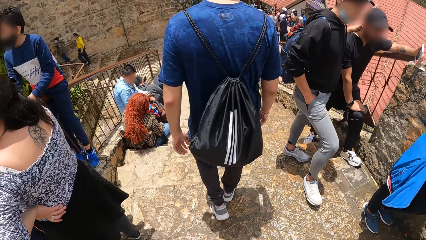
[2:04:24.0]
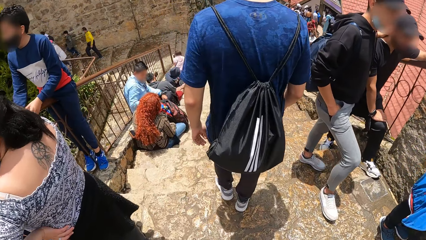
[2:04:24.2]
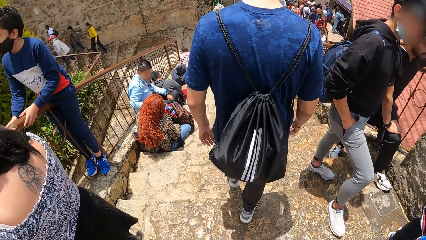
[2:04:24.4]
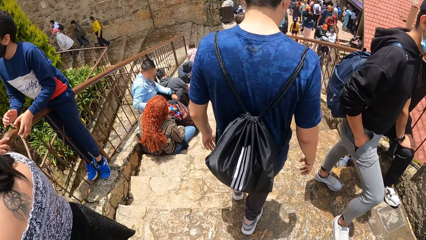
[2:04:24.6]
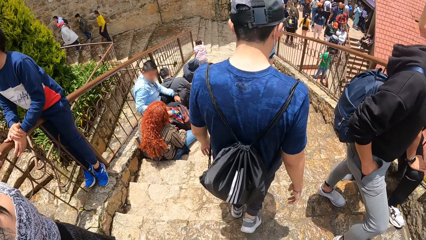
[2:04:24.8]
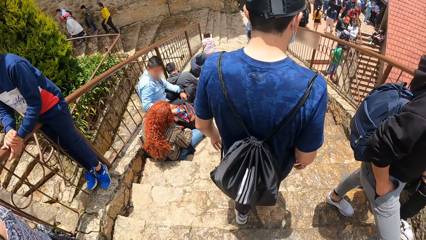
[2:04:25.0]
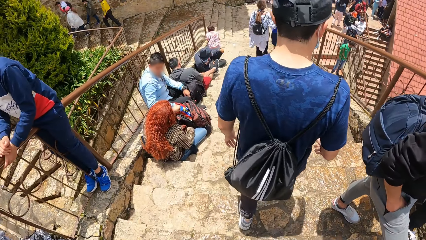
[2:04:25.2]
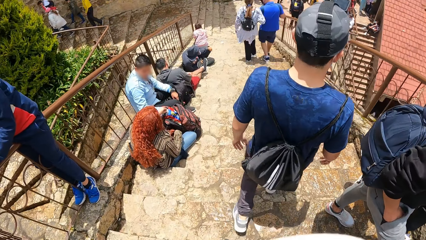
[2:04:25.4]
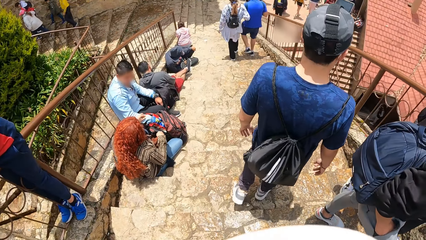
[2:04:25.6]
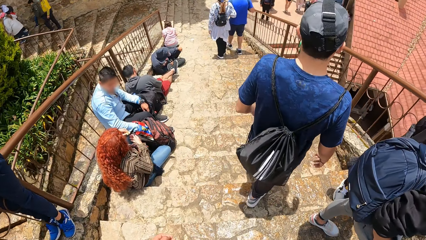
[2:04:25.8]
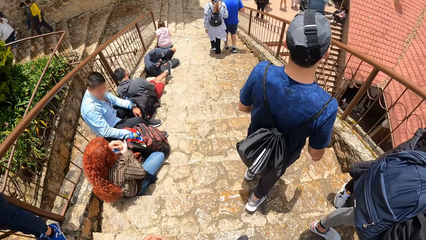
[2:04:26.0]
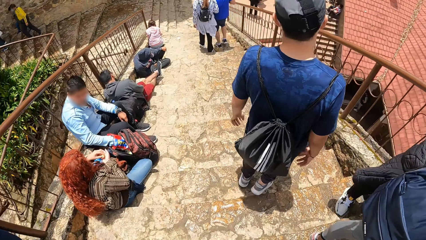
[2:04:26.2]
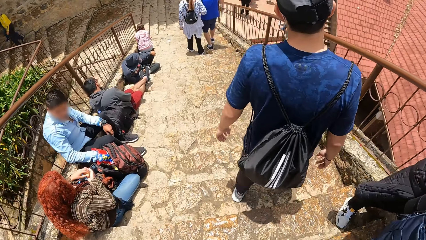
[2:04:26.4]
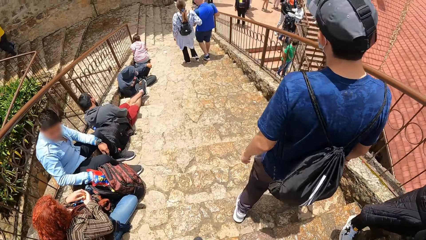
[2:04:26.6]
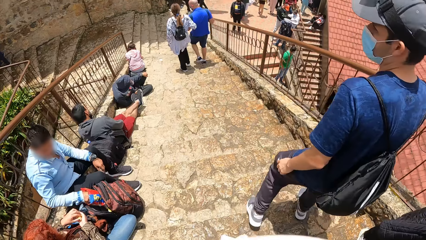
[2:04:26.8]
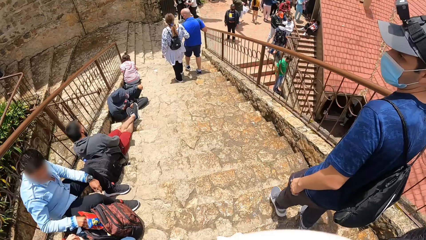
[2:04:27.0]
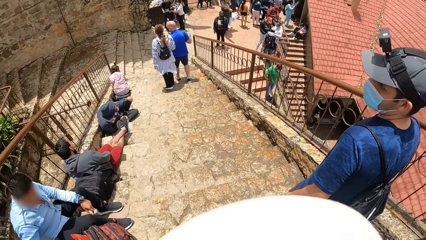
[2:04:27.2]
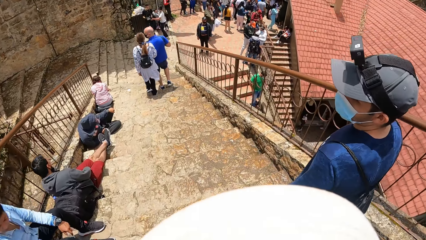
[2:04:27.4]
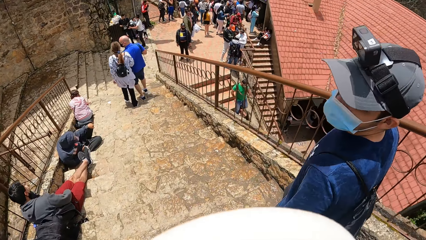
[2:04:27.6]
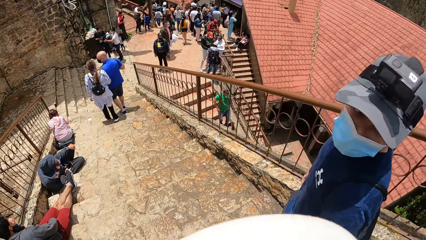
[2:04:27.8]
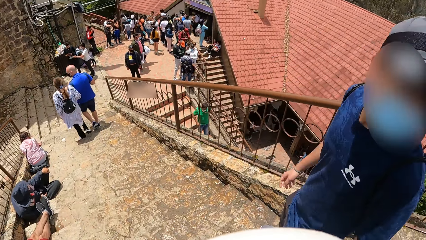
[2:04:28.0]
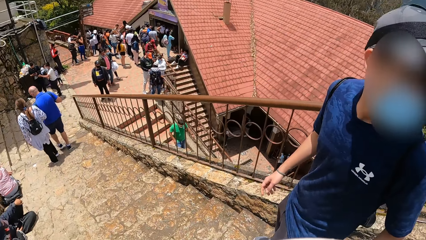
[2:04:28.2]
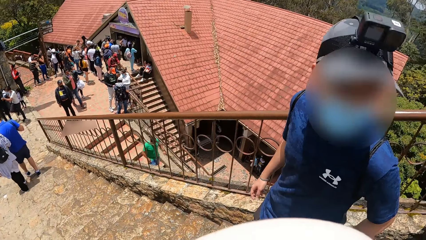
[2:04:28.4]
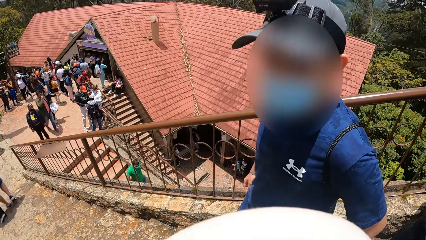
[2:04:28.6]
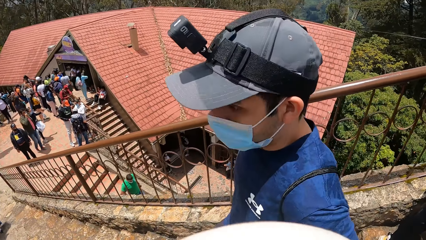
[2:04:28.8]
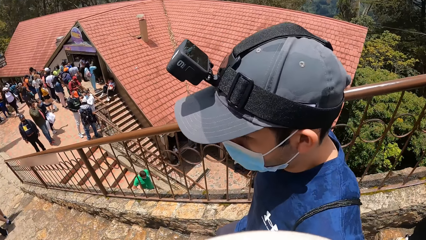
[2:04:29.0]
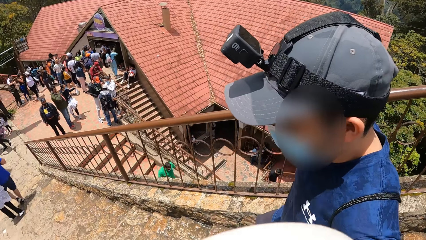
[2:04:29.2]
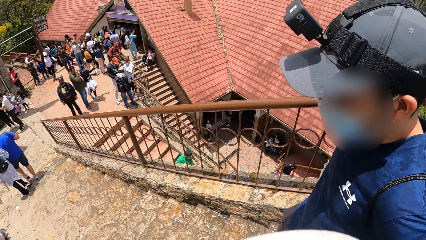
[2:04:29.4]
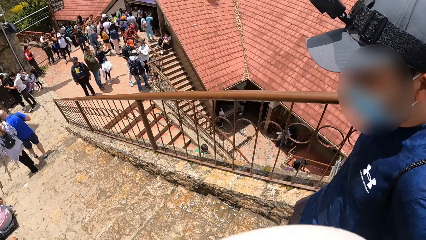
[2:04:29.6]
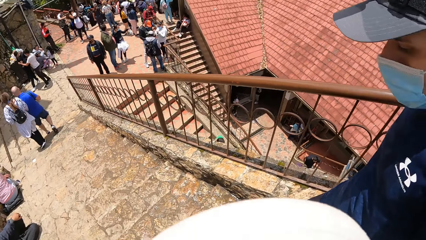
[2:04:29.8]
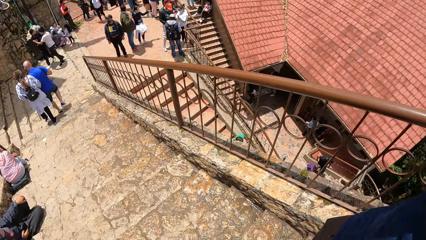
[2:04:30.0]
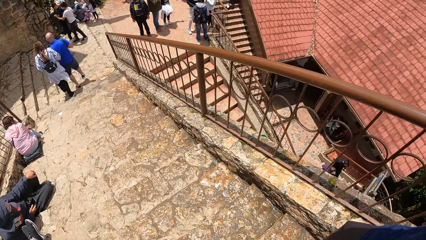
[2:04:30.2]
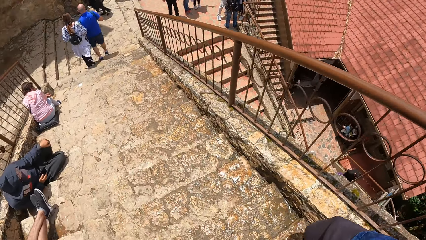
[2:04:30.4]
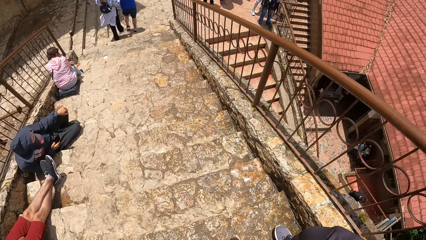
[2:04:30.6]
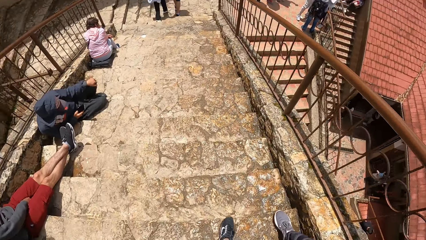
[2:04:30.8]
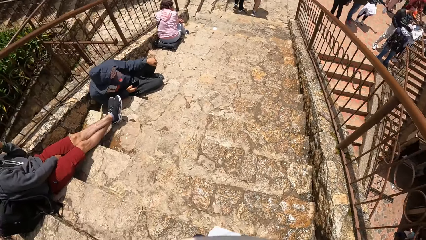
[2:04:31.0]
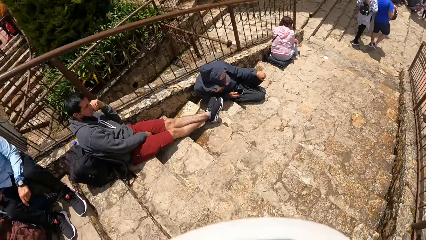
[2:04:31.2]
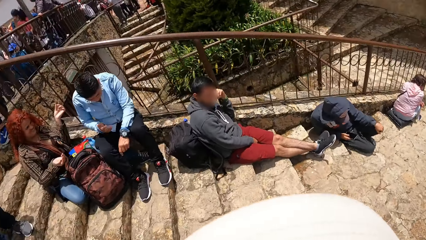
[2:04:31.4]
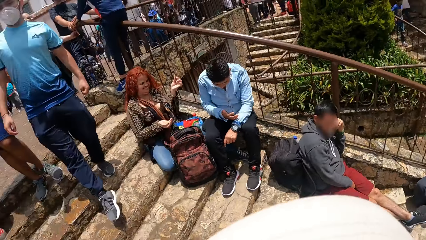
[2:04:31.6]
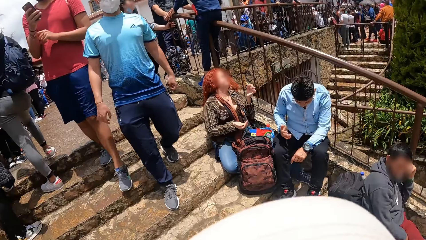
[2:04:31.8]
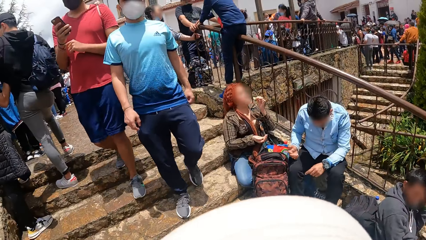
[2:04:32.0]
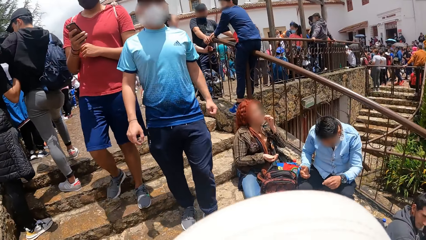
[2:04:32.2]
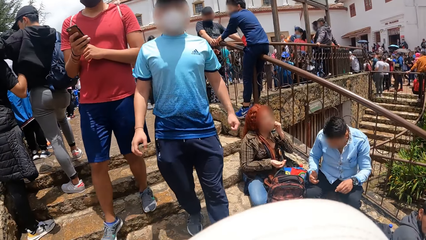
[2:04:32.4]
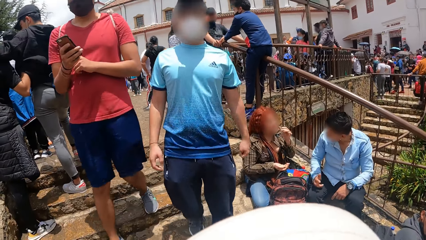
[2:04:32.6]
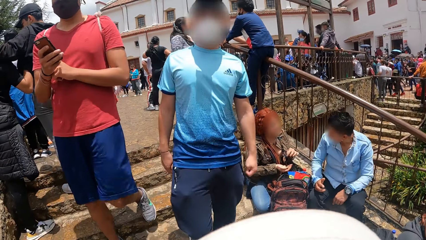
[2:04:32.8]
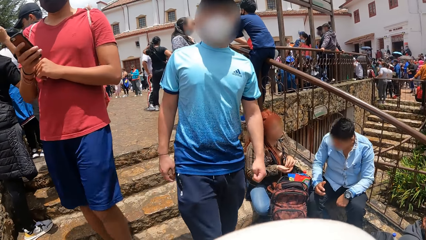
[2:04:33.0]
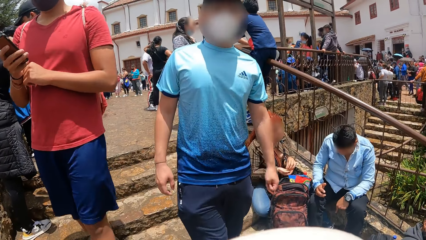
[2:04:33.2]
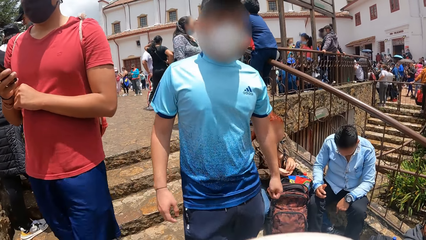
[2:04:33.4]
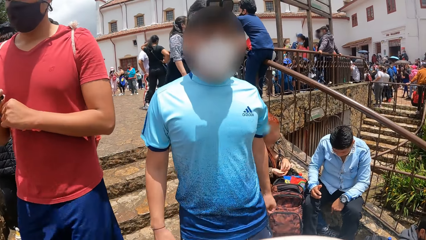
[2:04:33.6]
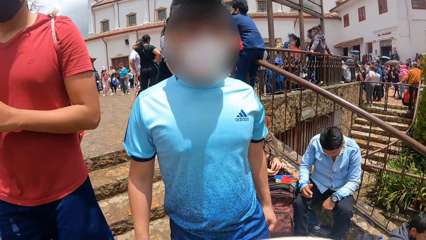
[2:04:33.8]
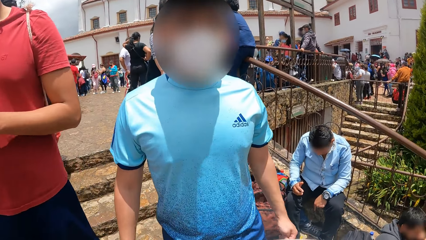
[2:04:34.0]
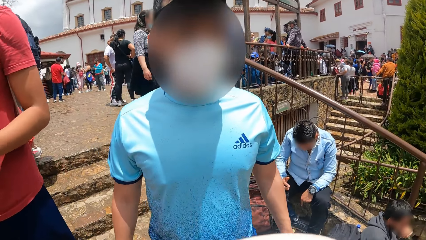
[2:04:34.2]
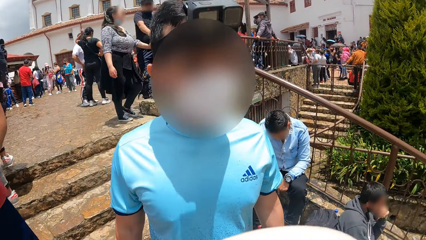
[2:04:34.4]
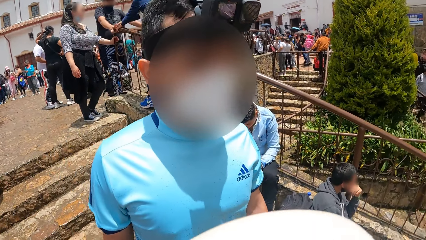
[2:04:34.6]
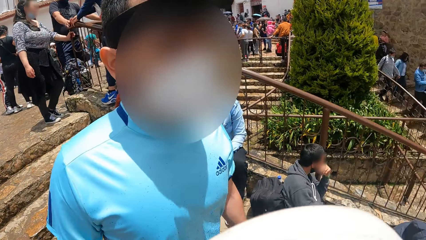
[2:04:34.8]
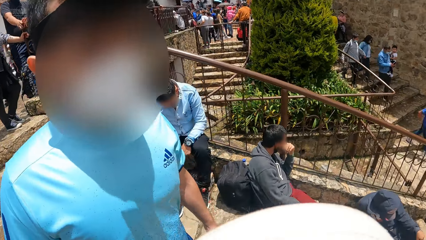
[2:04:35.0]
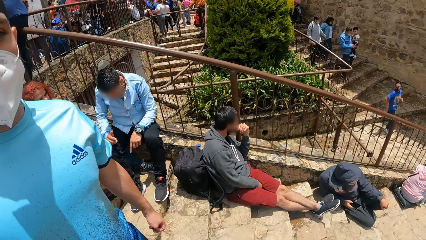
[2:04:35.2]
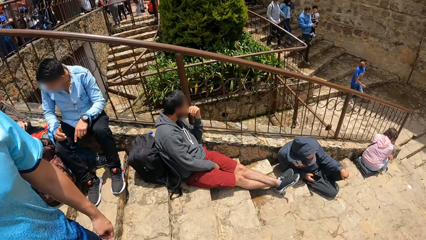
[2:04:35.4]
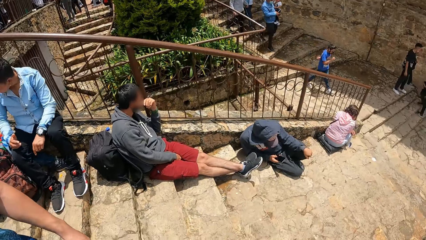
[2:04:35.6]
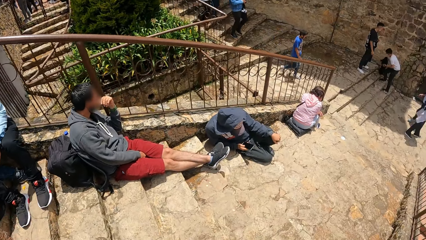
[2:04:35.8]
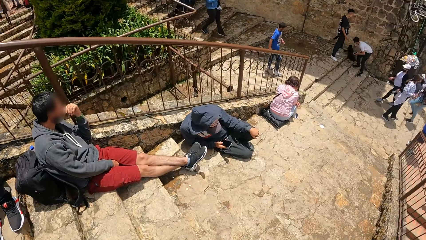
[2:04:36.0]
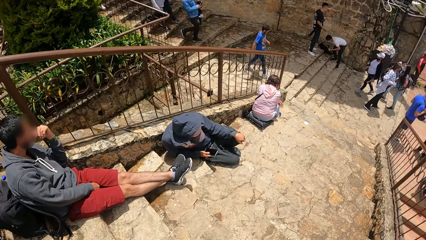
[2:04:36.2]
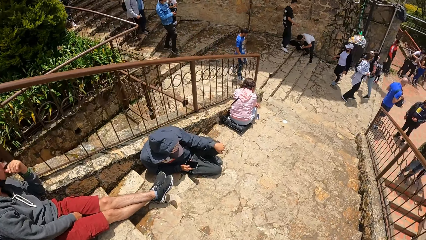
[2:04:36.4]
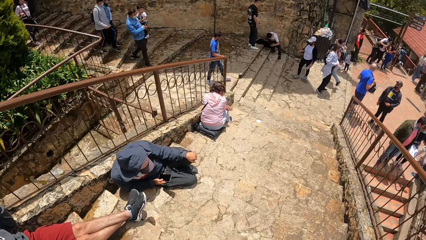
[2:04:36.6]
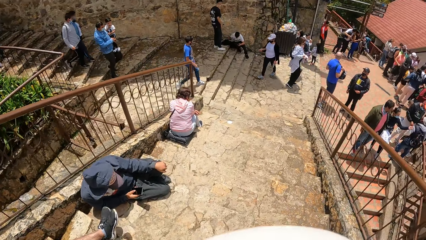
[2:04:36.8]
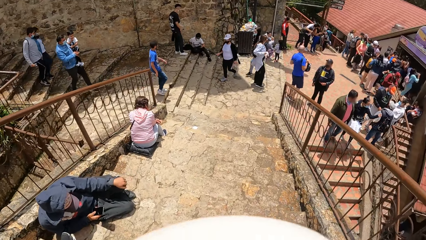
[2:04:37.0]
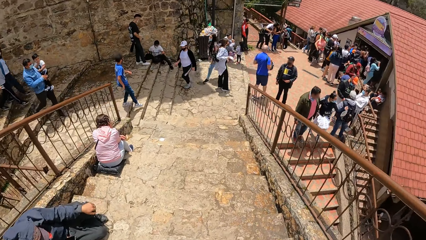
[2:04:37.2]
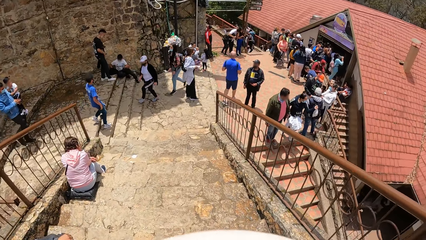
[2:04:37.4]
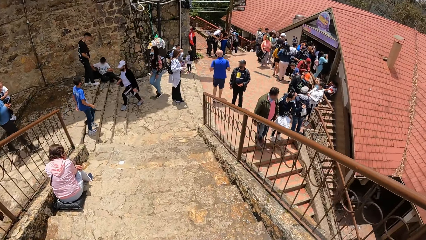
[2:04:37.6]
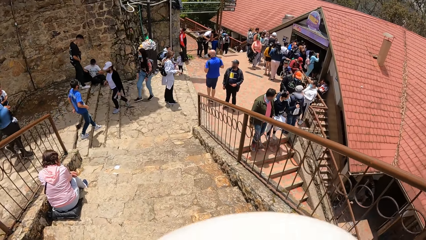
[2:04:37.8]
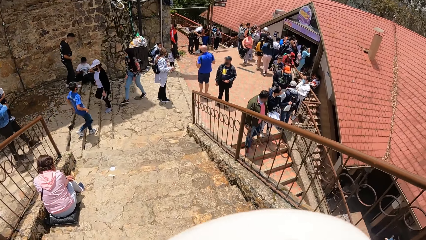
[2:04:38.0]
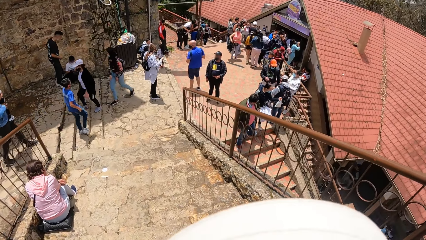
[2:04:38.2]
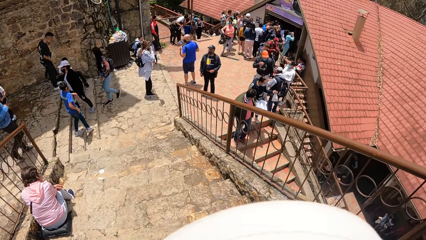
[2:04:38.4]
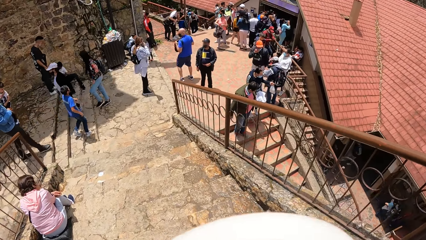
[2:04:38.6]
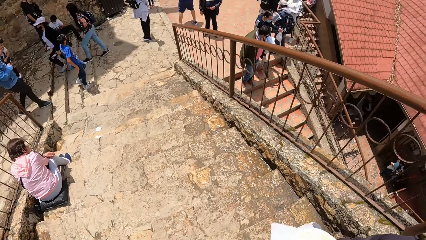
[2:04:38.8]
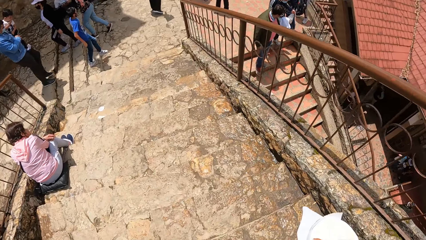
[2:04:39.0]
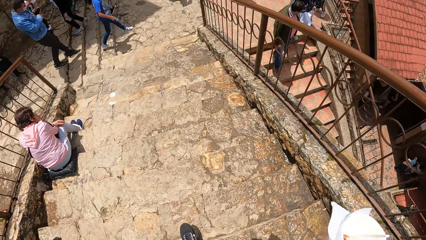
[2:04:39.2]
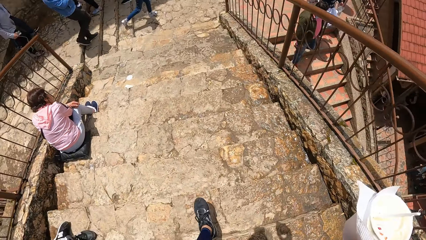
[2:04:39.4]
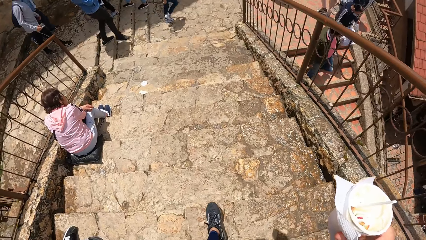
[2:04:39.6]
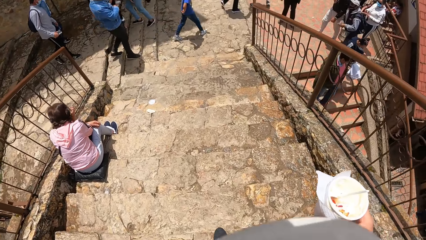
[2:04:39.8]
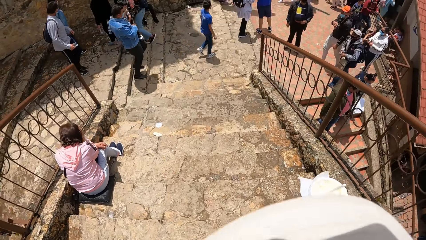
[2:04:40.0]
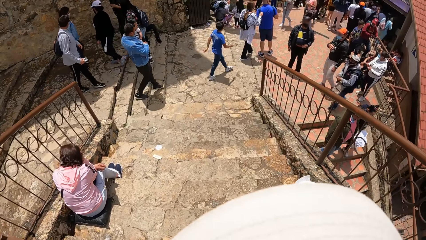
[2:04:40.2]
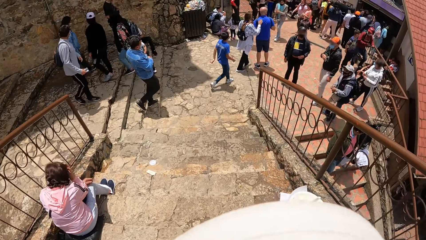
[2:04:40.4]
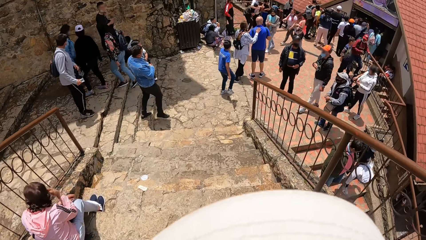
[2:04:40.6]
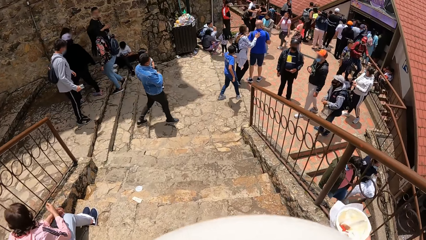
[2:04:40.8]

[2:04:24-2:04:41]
The man walks down the stairs. The camera wearer walks down the stairs. Another man walks down the stairs. The camera wearer turns around. They interact with the other man. They walk down the stairs.
